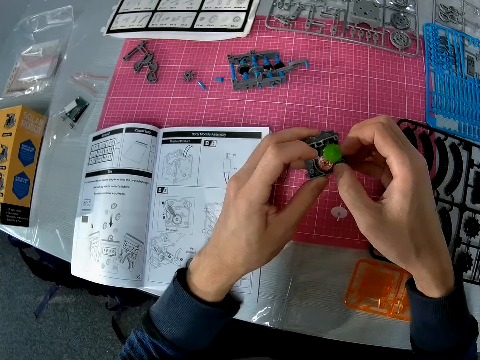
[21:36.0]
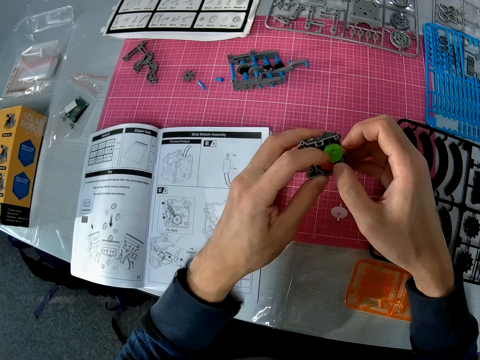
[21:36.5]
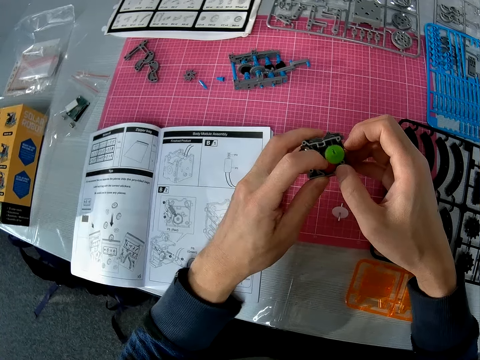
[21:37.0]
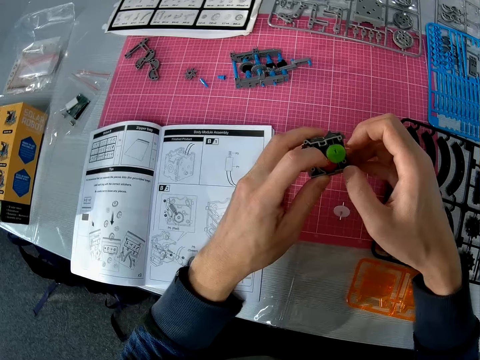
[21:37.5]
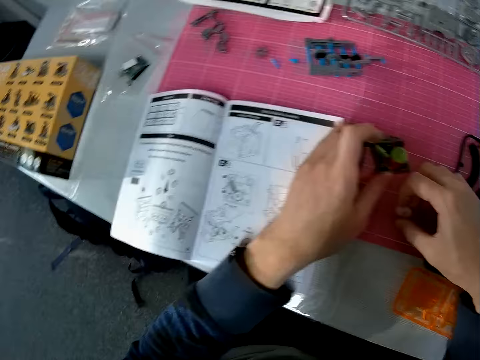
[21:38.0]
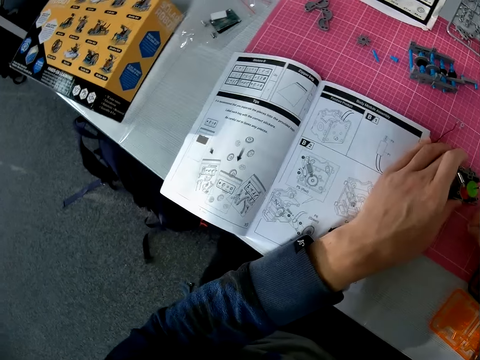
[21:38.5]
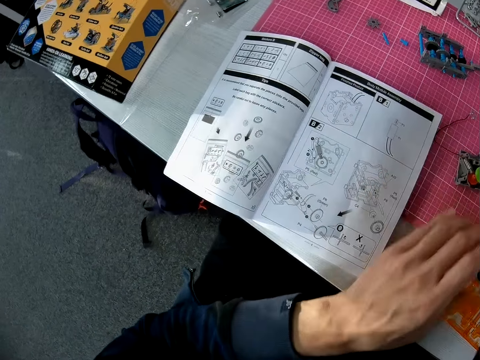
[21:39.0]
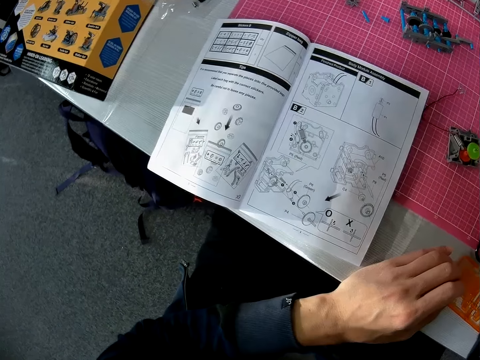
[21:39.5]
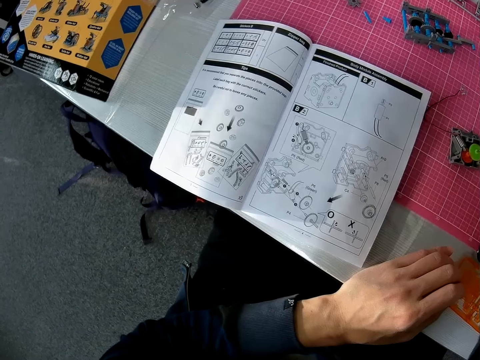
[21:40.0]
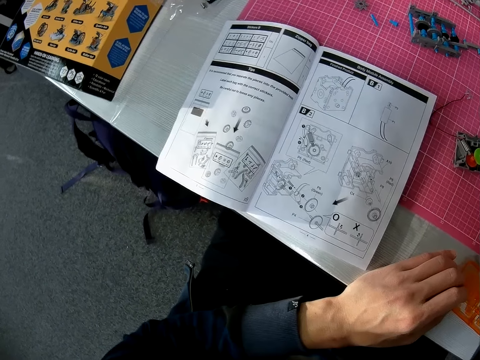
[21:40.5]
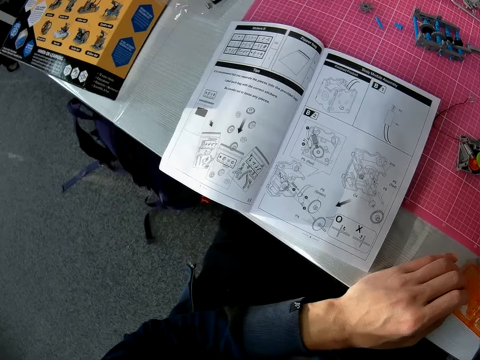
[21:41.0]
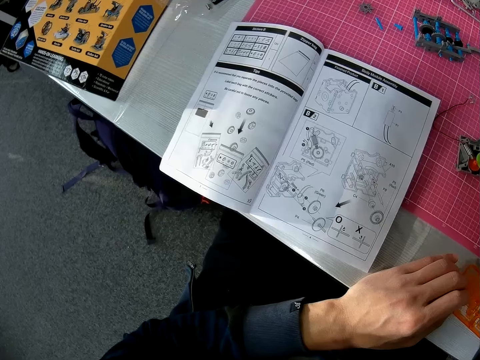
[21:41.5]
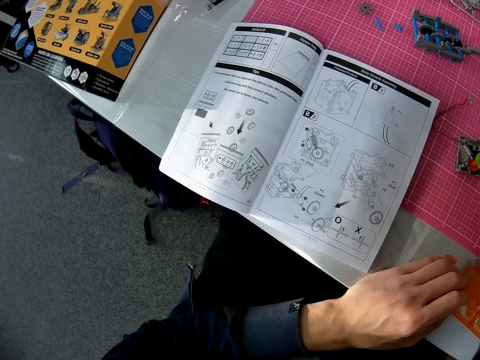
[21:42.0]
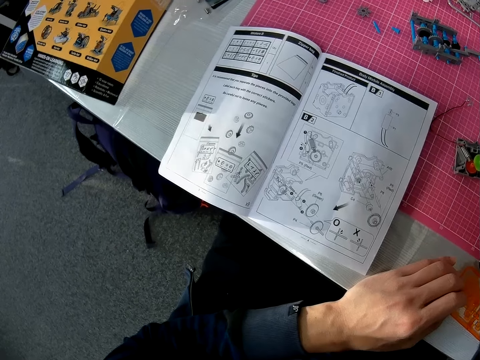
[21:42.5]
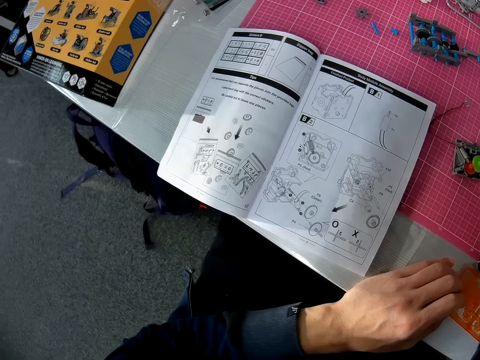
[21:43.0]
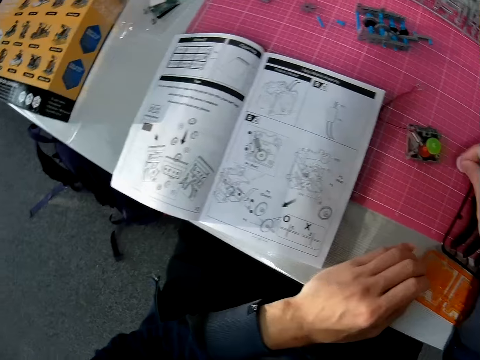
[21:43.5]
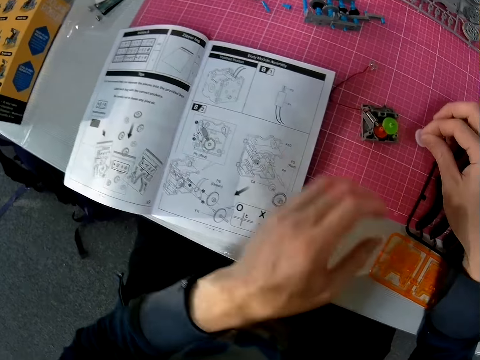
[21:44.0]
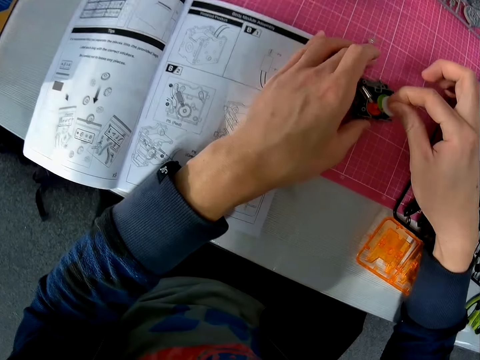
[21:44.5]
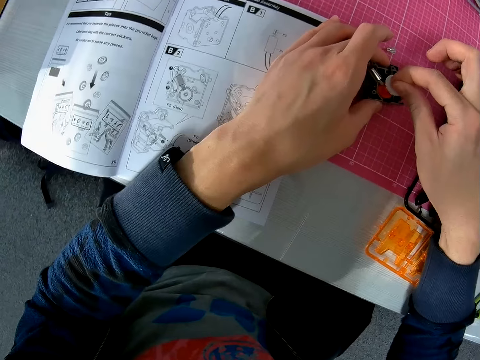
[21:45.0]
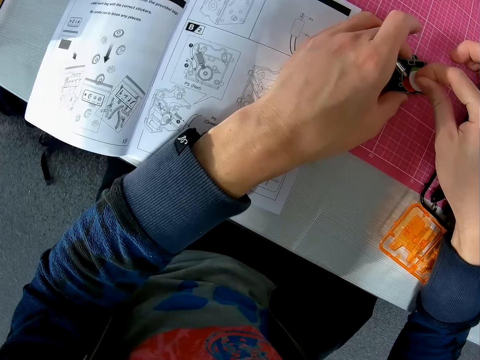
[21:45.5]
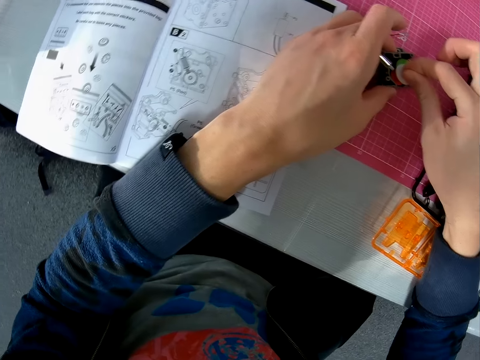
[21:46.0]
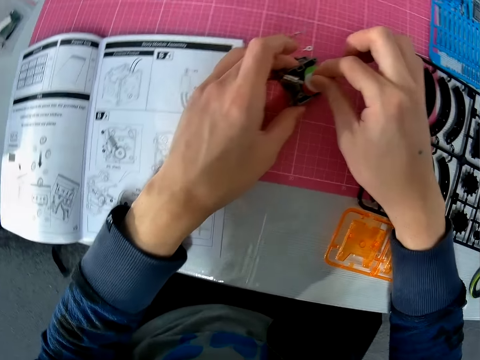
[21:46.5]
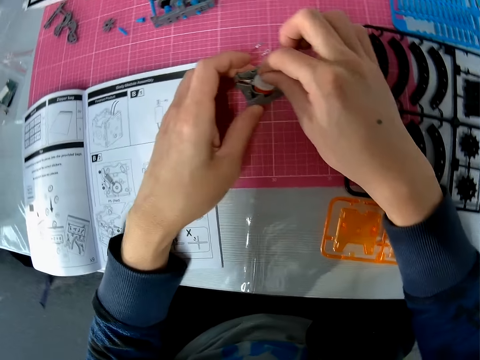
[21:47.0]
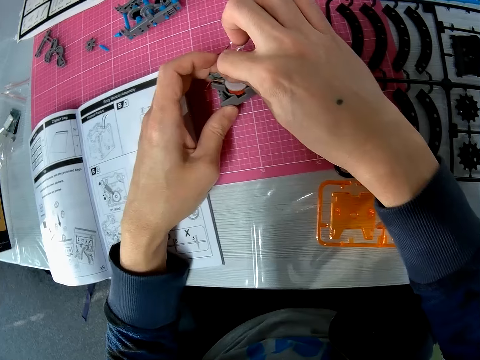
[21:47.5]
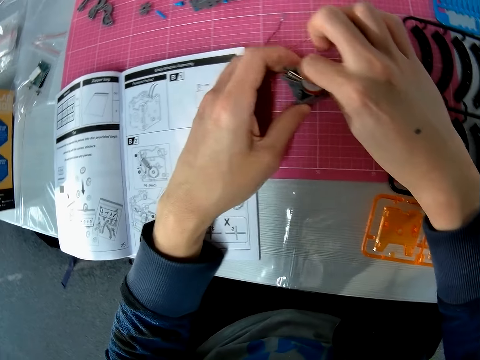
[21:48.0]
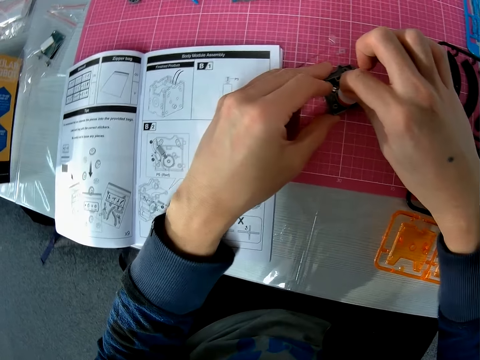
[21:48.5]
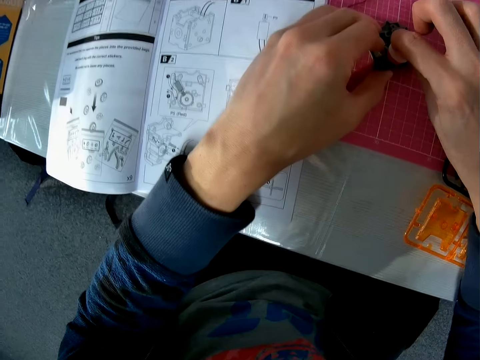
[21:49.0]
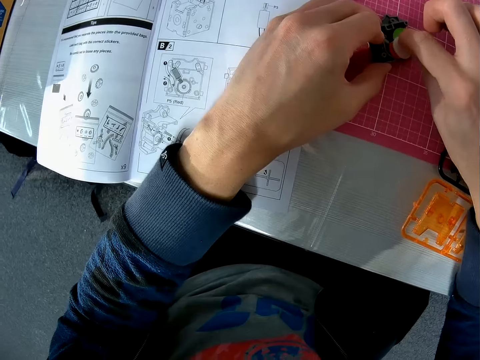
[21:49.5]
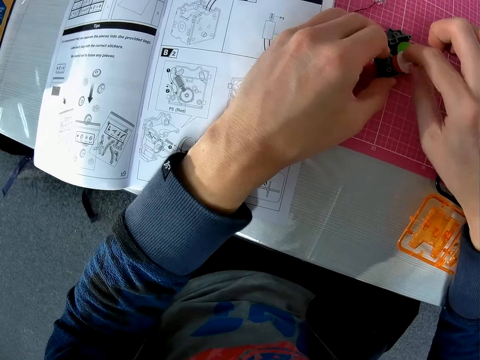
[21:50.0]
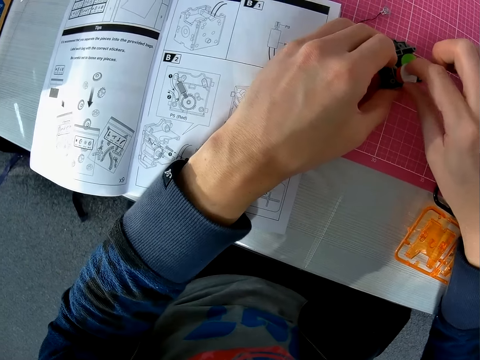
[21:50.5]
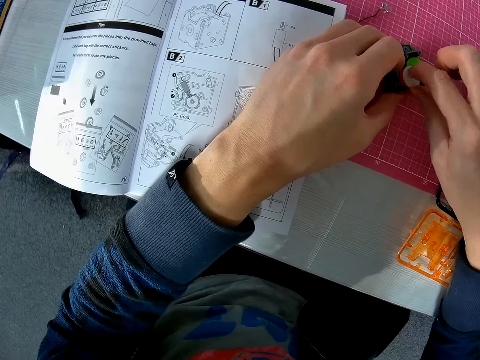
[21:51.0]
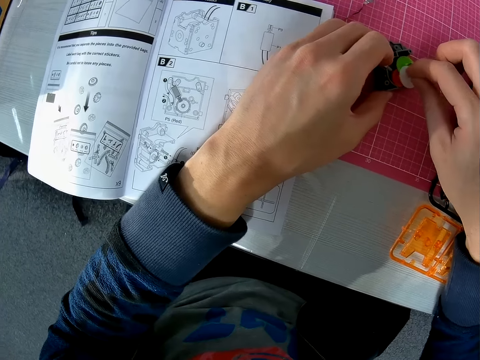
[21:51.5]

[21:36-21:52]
The camera wearer holds the green gear with a finger. He drops the object in his left hand, the solar robot, on the table. He picks the white gear. He puts a hand on the table. He moves a hand. He fixes two objects on the table together. He holds the solar robot. He puts the white gear in the solar robot. He lifts the solar robot. He rotates the white gear. He moves a finger in the solar robot.

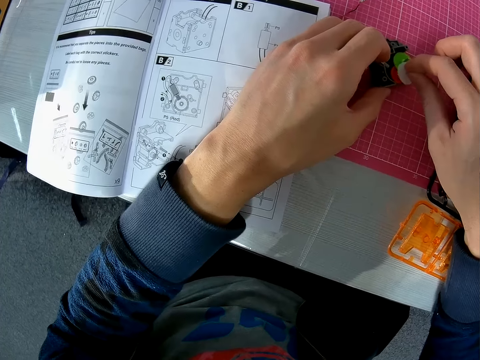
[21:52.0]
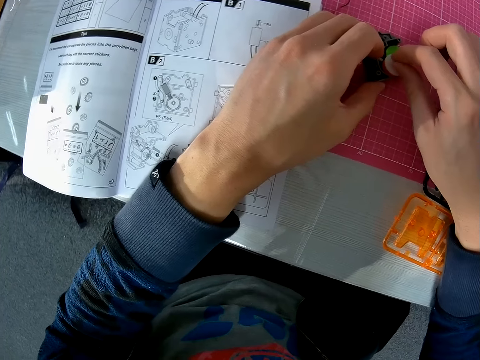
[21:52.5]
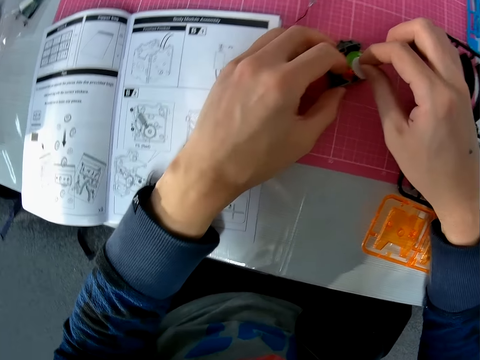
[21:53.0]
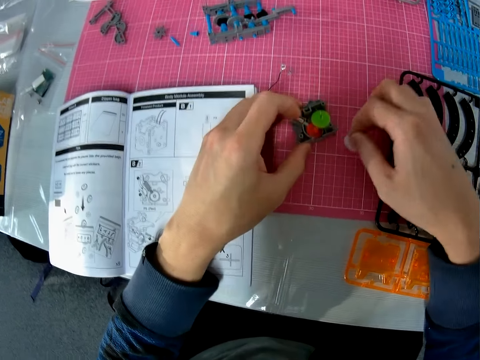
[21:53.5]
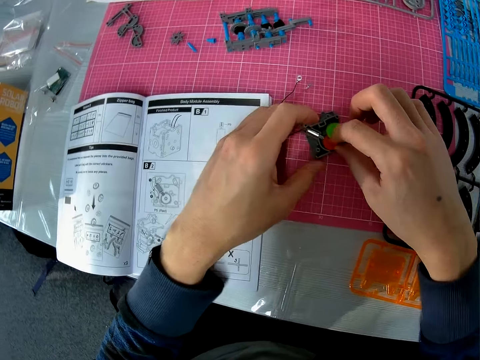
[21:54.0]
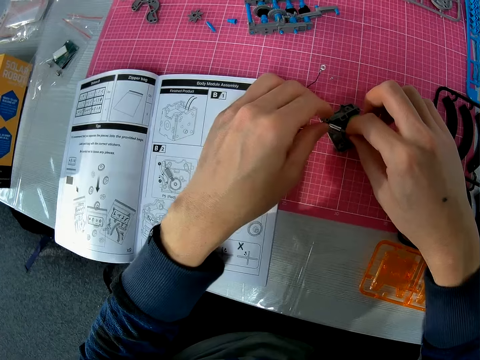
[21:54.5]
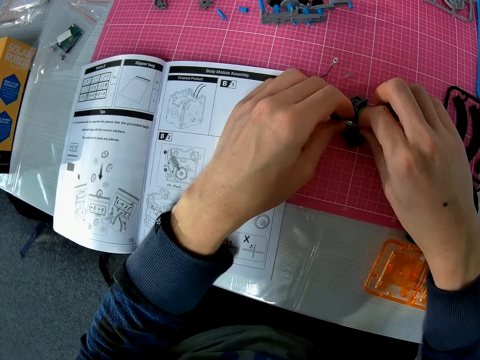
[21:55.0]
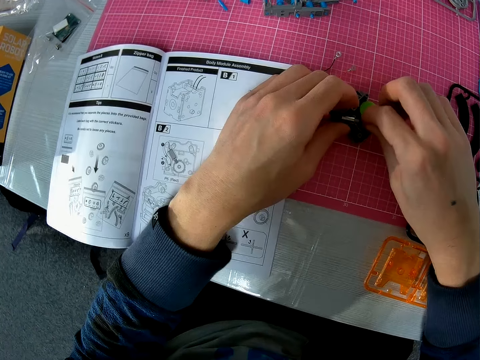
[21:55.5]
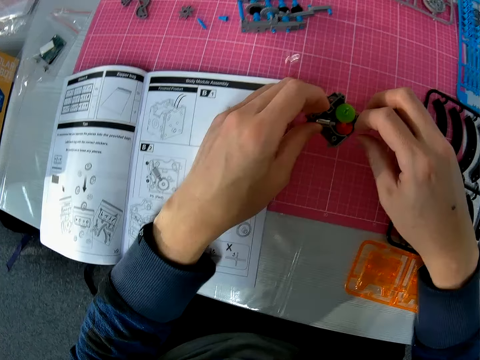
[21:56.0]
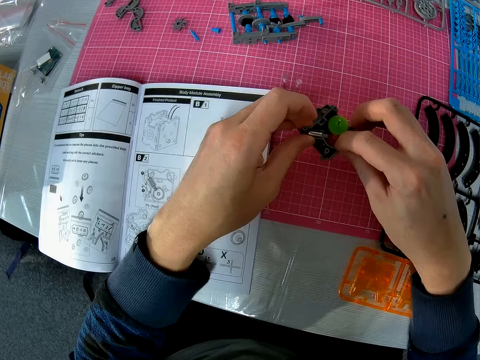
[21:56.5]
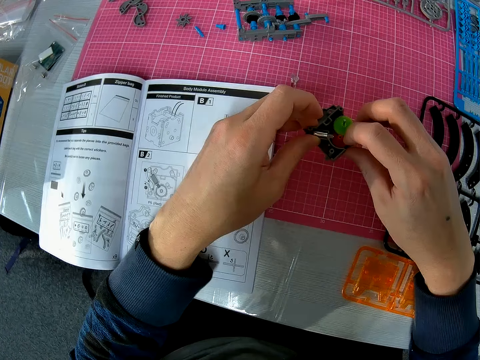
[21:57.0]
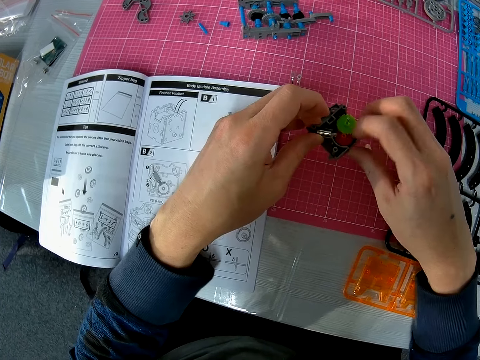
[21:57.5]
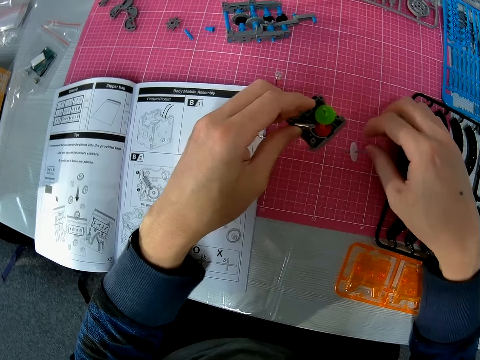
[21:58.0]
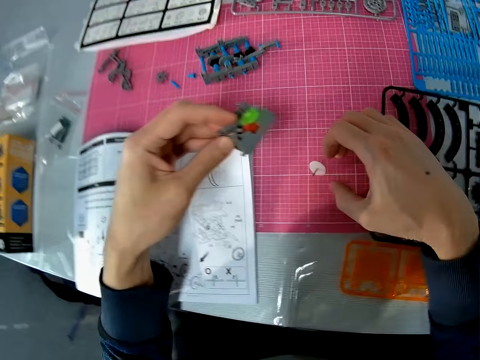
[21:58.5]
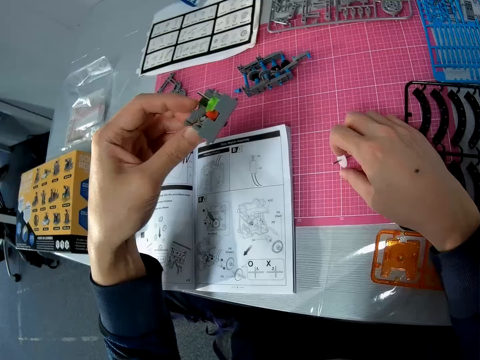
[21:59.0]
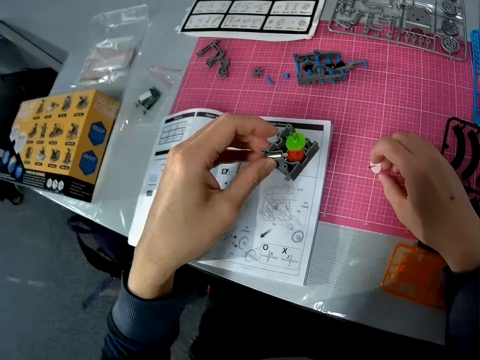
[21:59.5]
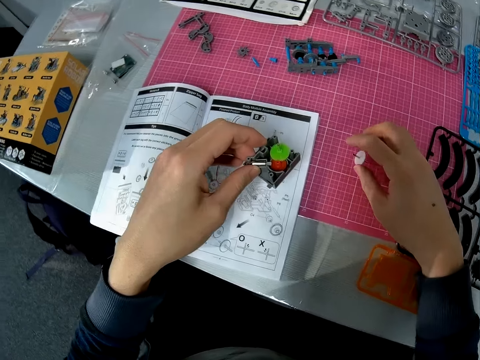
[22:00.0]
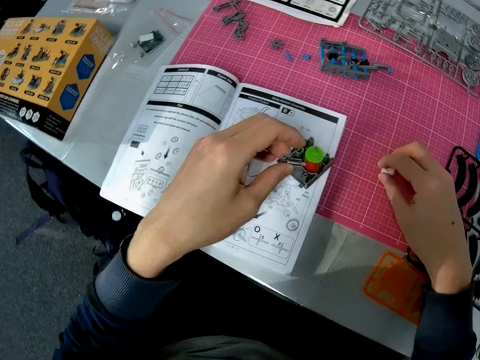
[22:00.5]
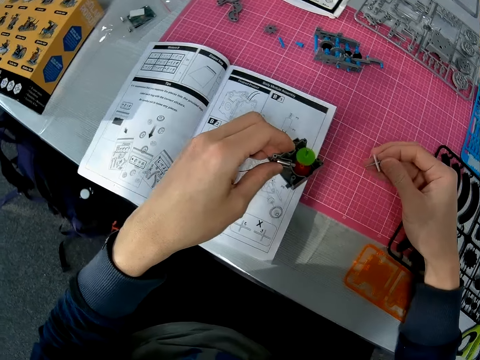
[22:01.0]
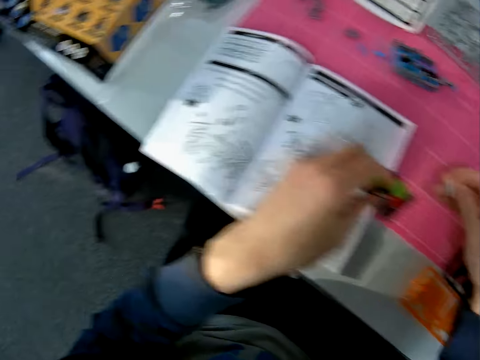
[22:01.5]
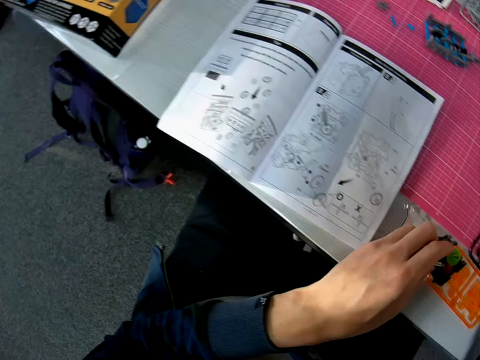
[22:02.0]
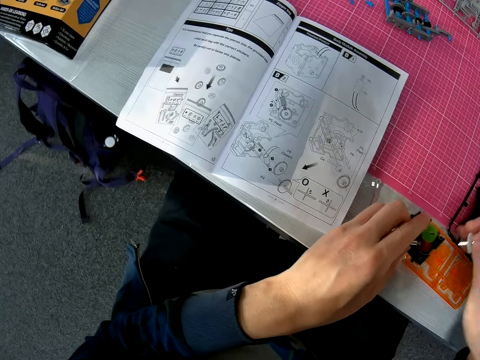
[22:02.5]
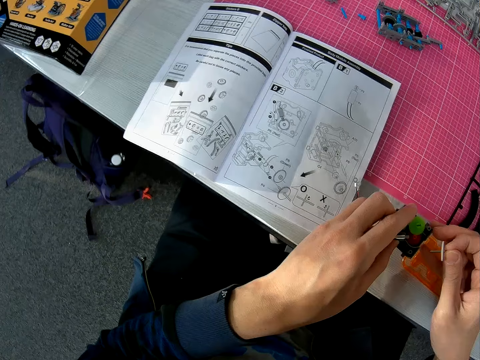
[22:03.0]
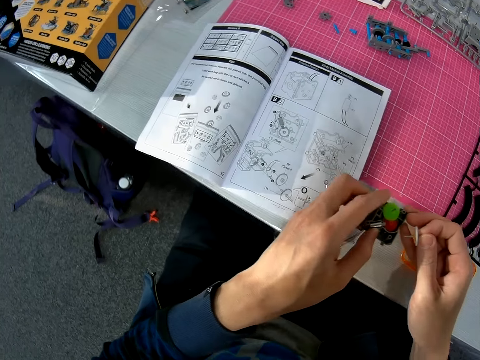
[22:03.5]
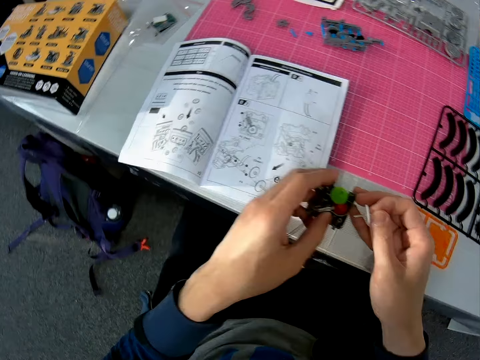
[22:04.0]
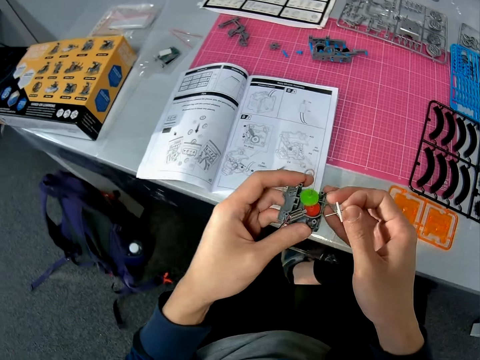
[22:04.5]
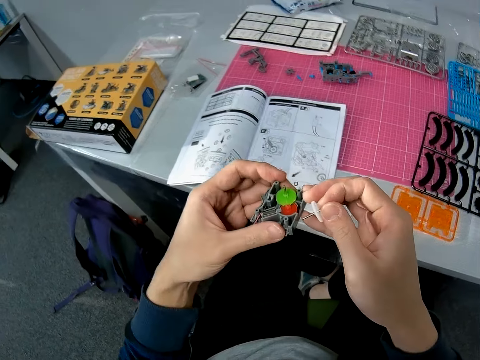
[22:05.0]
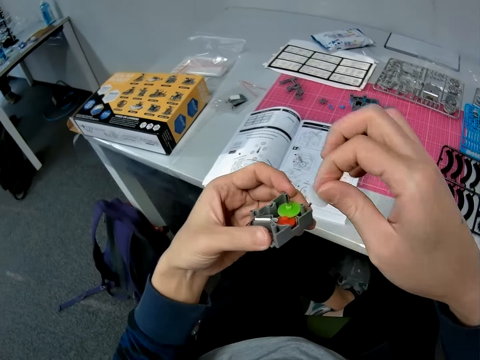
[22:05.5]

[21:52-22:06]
The camera wearer removes the white gear from the solar robot. They put the white gear on the table. They move the solar robot. They remove a hand from the solar robot. They touch a gear in the solar robot. They lift the solar robot. They rotate the red gear. They remove a hand from the solar robot. They touch the white gear. They lift the solar robot. They pick the white gear. They move a hand. They move a hand again. They hold the solar robot. They move fingers.
